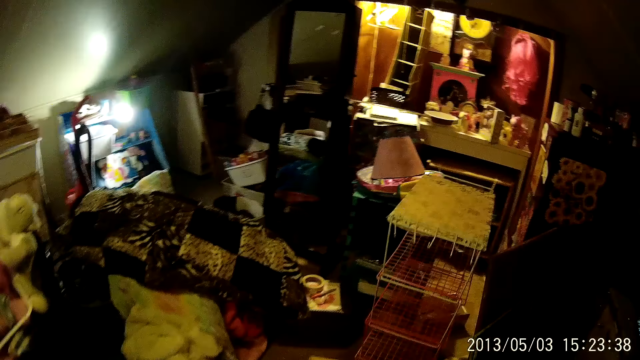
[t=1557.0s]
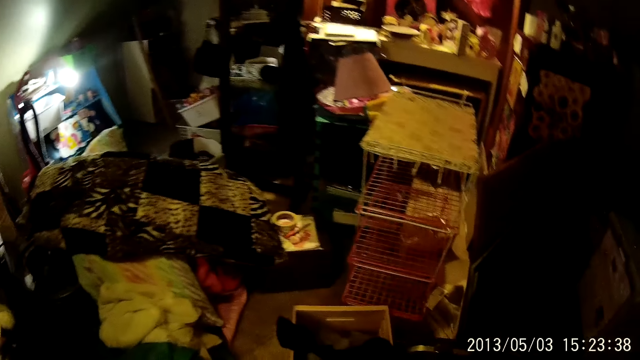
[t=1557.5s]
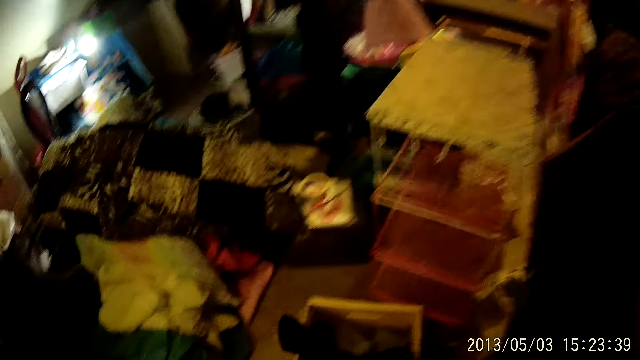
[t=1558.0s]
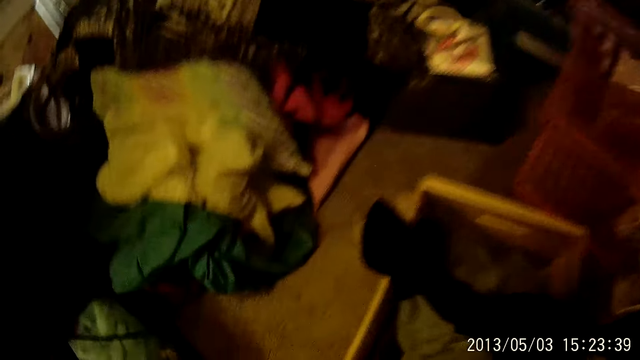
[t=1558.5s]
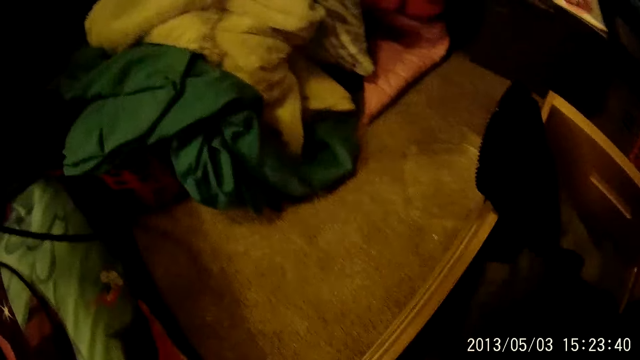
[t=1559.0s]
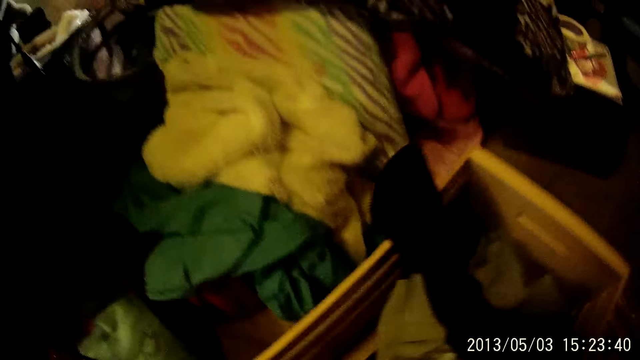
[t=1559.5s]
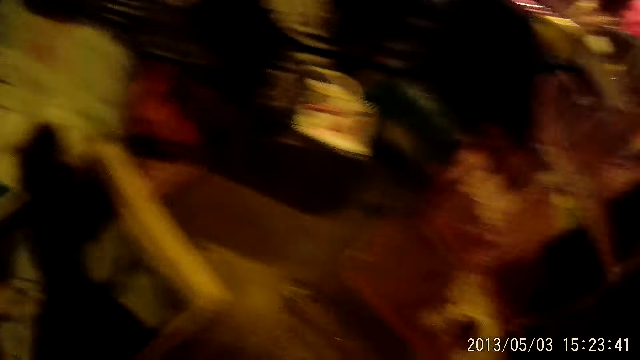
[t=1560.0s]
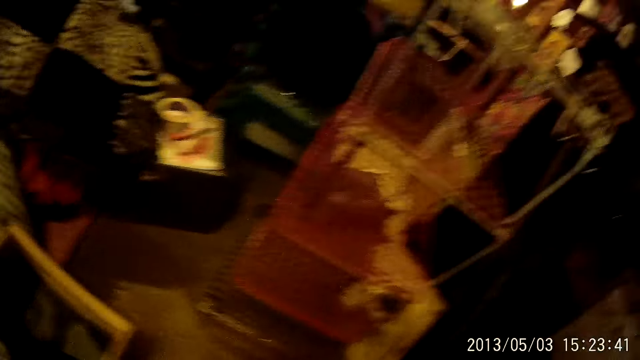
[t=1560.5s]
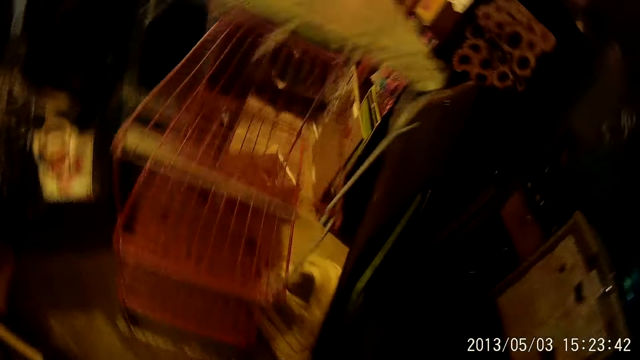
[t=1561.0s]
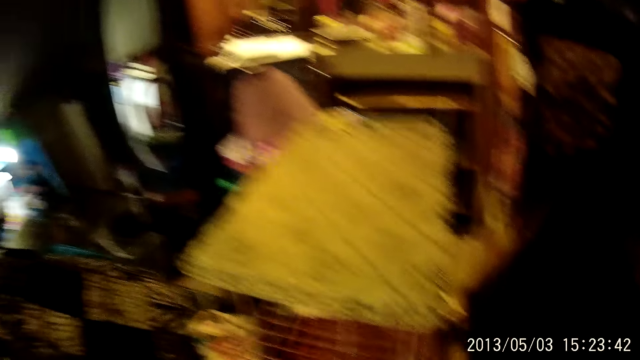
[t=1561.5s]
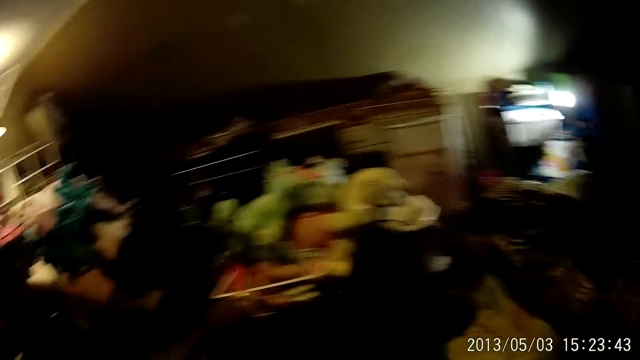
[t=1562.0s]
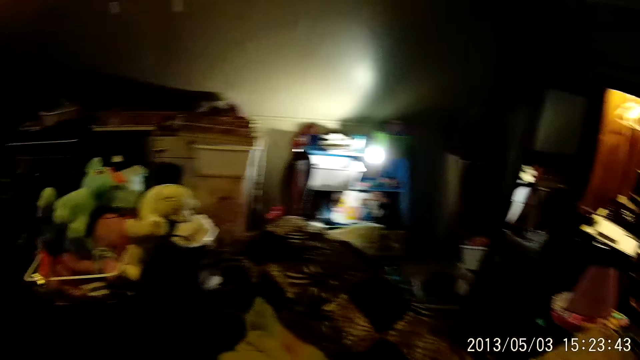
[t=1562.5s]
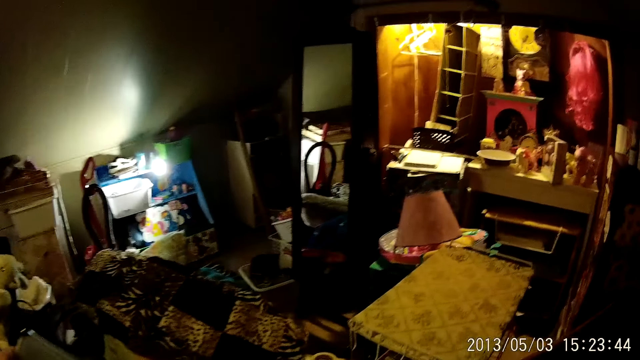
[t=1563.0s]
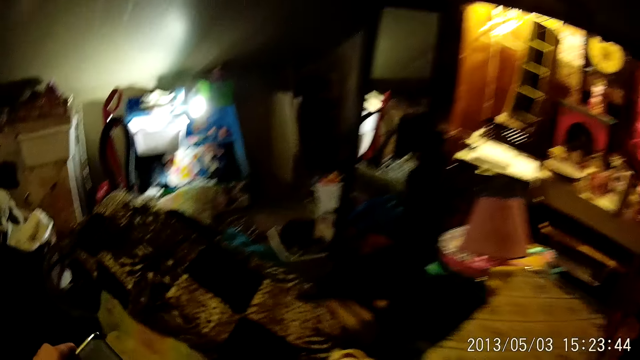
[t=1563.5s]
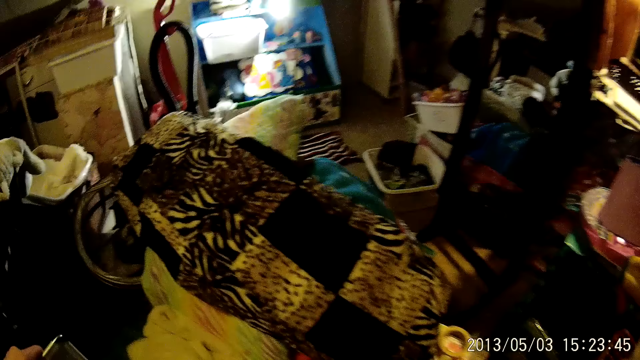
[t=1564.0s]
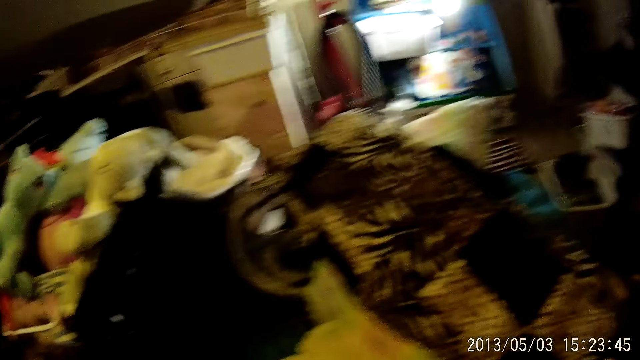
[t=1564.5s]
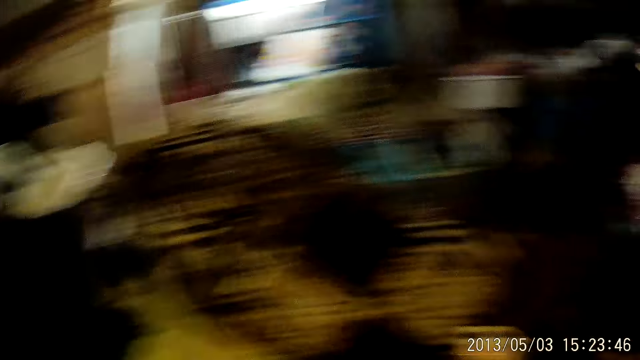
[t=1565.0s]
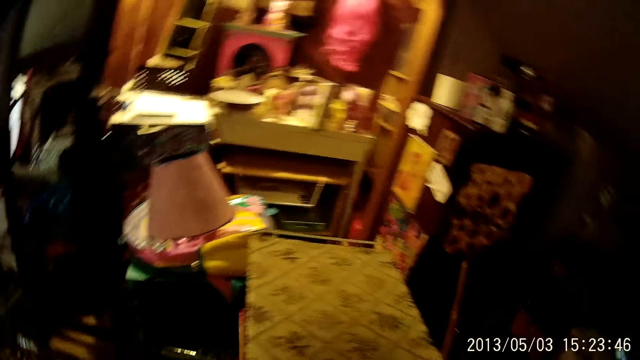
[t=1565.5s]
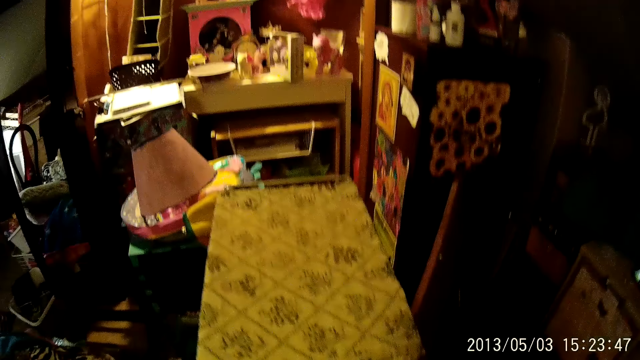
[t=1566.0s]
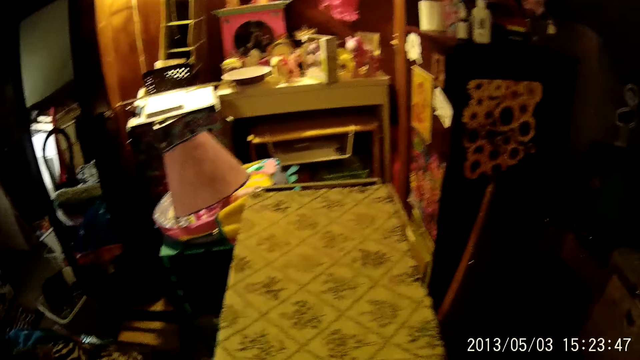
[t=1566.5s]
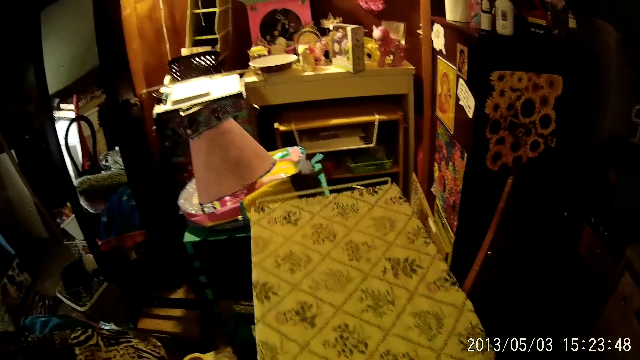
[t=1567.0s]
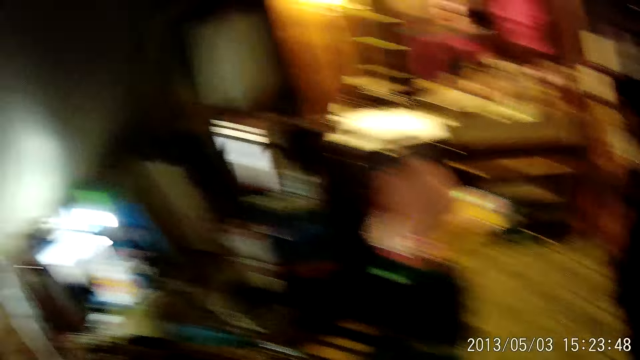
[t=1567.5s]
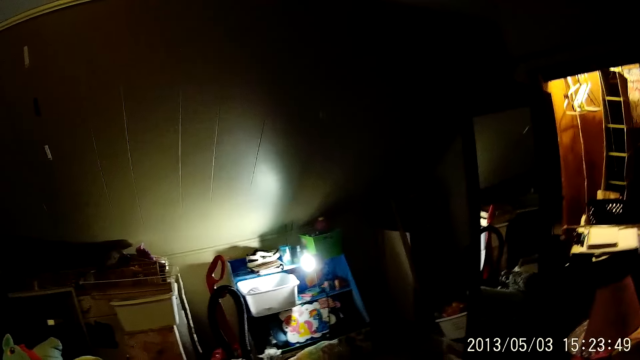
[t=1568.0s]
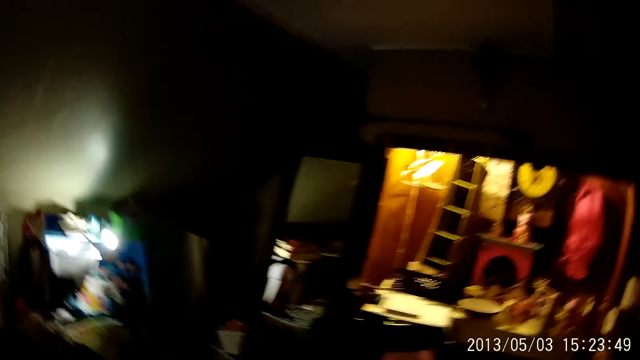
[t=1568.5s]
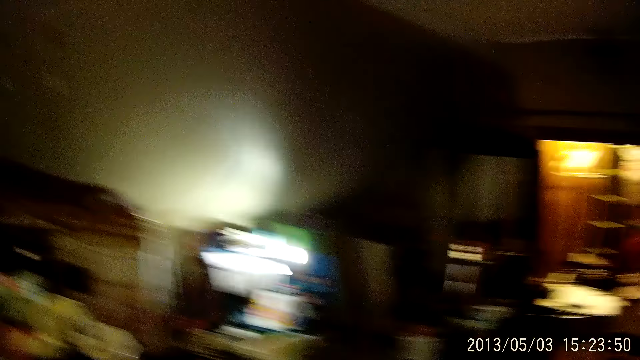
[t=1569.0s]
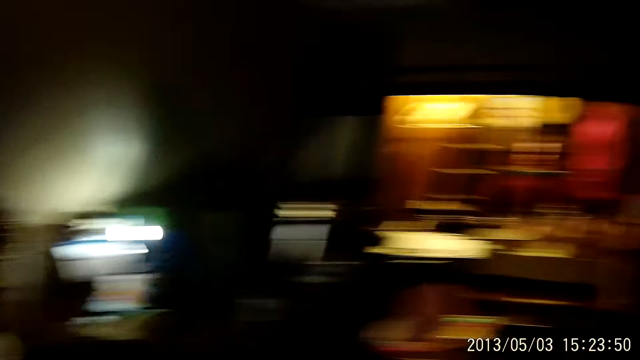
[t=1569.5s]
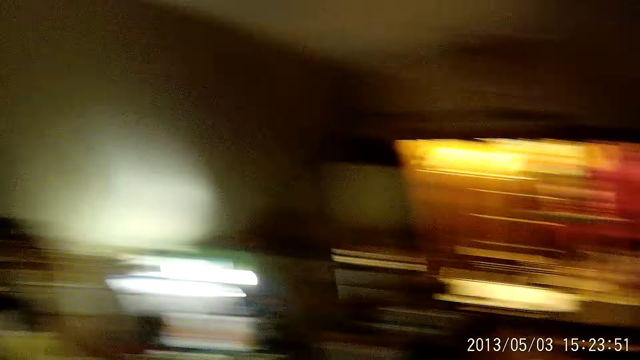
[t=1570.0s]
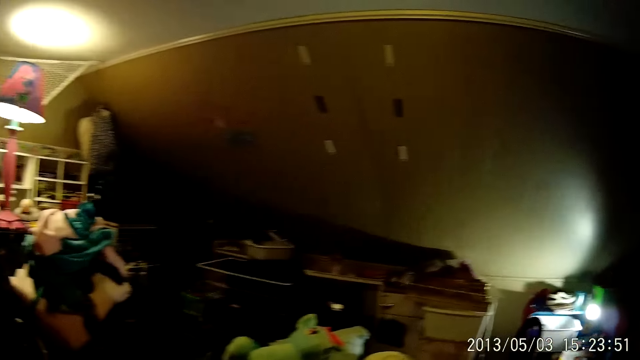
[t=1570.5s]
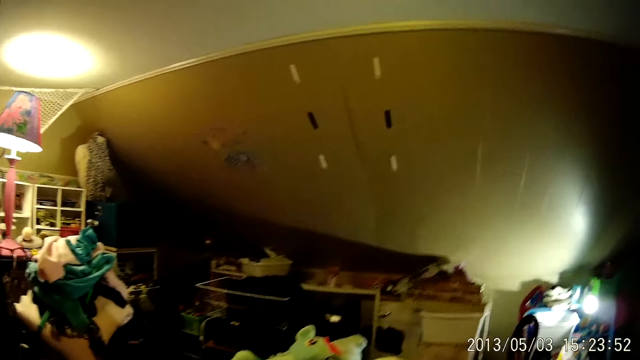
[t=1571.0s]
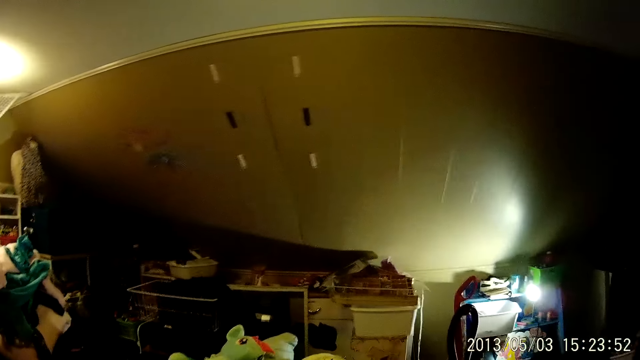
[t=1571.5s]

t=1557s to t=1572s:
The camera wearer moves a wooden crate across the floor with her left hand. She moves and drags a metal rack with her right hand.

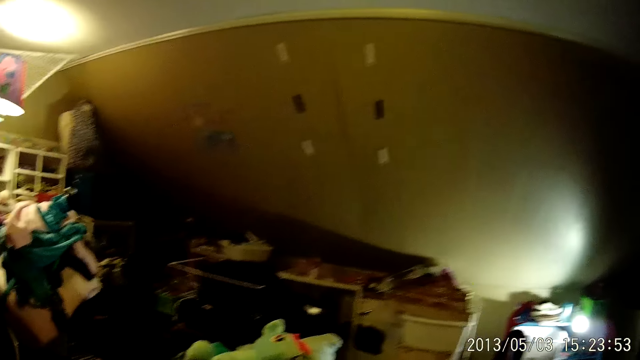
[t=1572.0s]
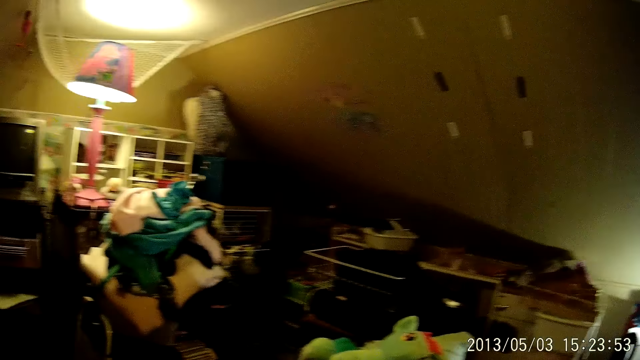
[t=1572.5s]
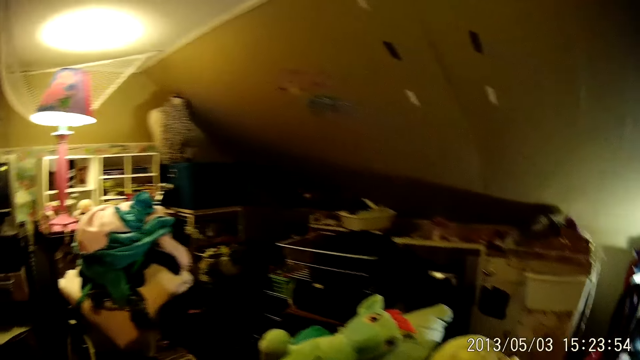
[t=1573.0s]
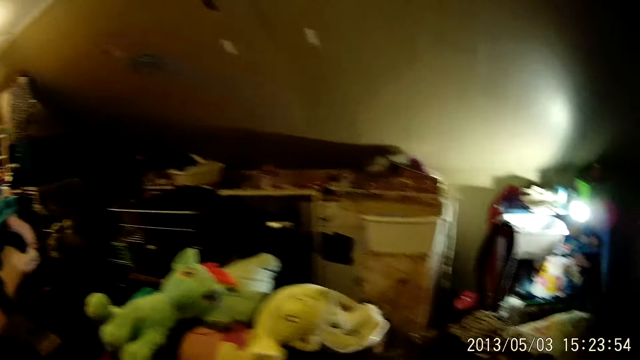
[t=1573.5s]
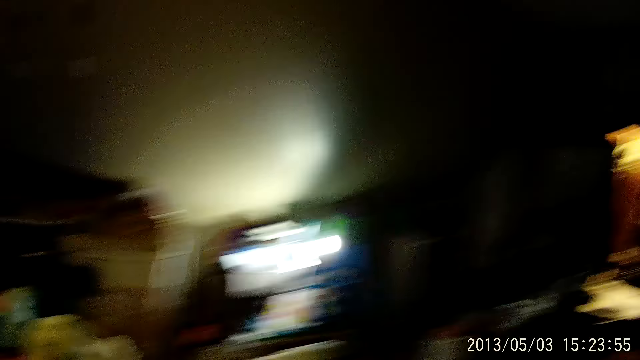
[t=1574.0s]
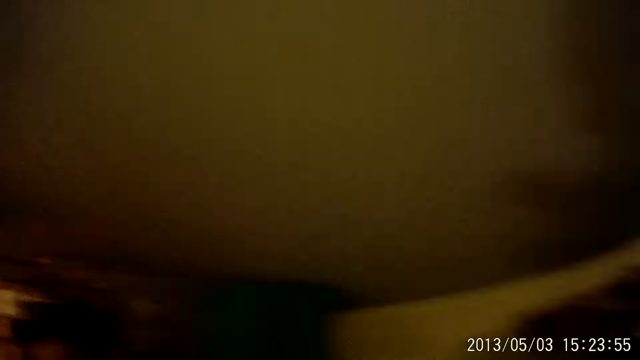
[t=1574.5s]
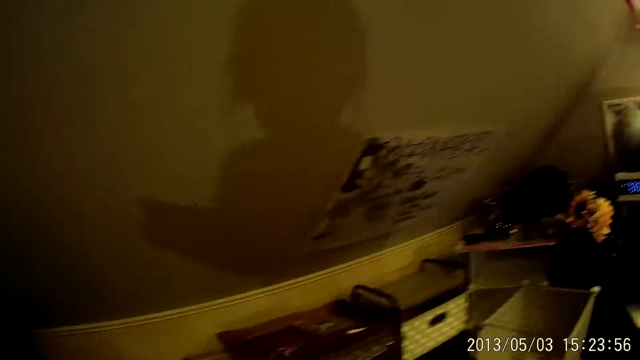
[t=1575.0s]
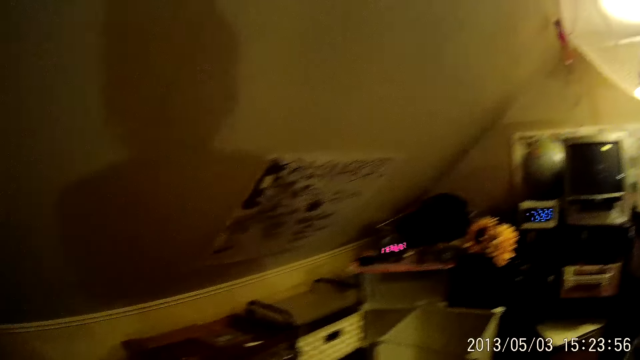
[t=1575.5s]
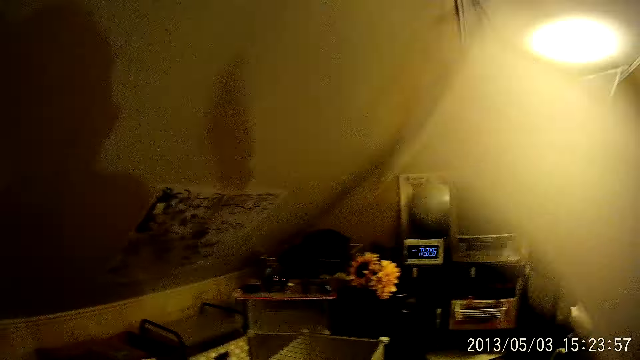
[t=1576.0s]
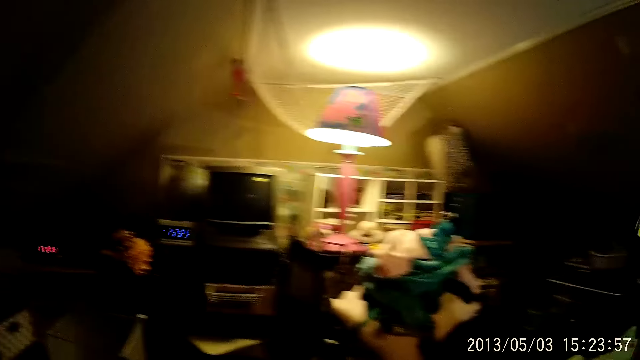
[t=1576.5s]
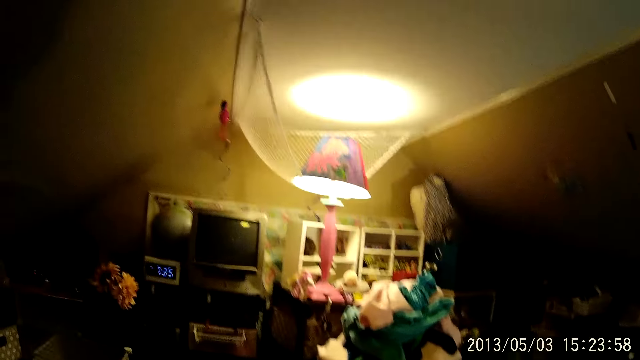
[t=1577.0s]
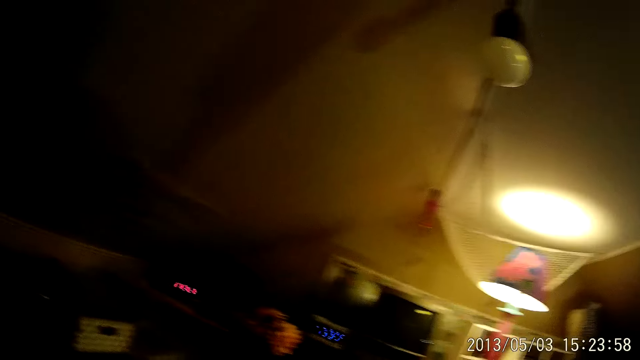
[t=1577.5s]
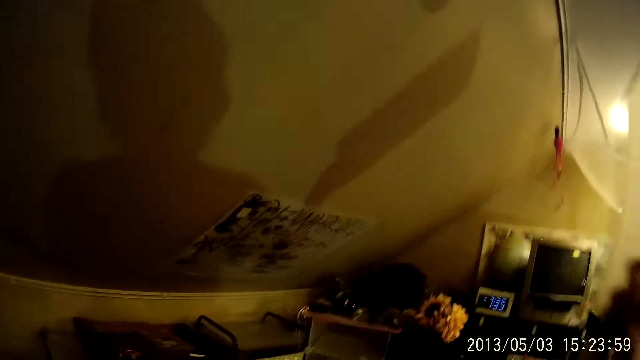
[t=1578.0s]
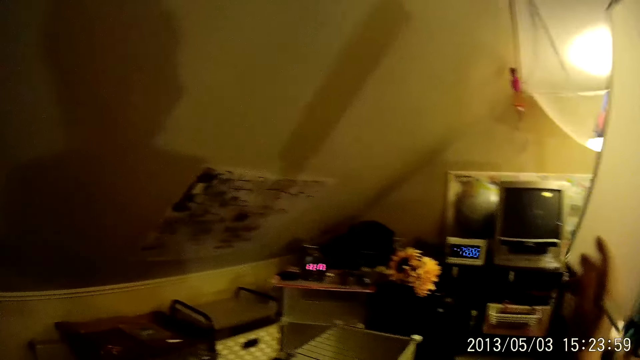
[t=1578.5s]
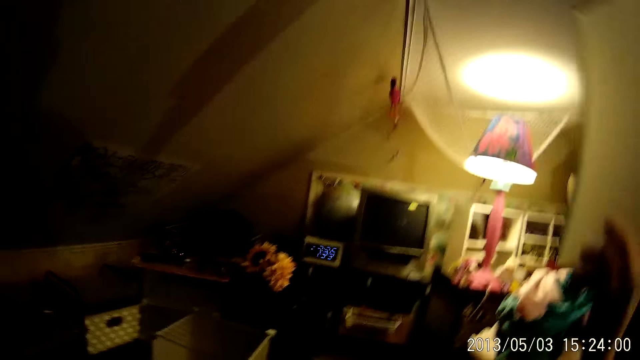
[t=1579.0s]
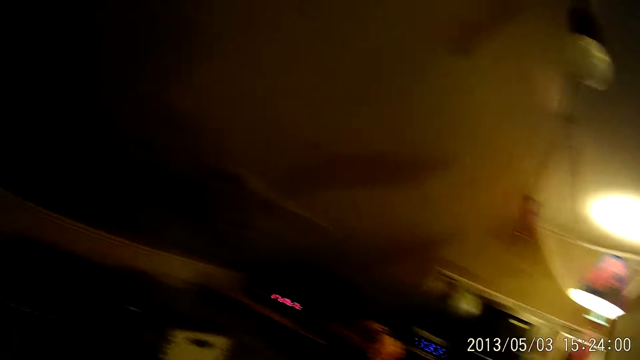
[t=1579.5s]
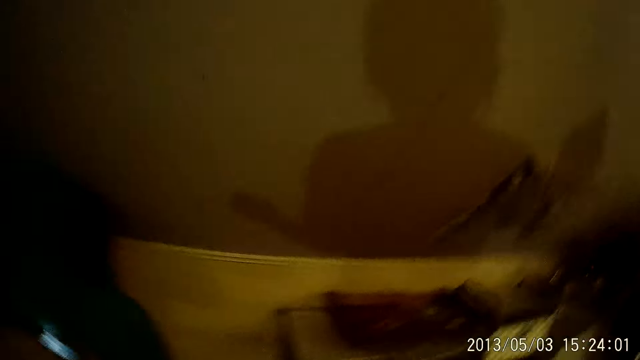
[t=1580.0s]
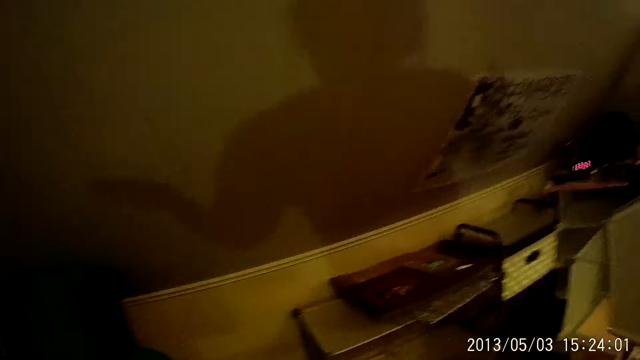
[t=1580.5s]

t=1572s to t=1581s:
The camera wearer points at the ceiling with something. She holds a plastic with her right hand.
